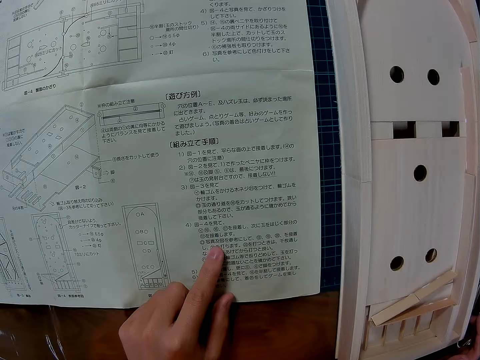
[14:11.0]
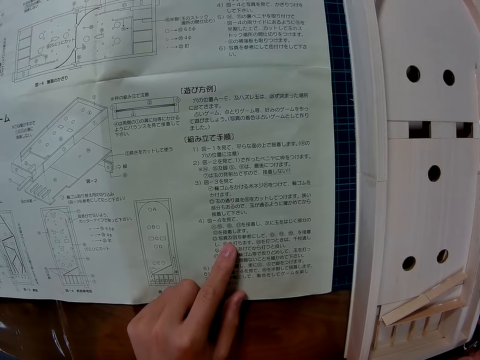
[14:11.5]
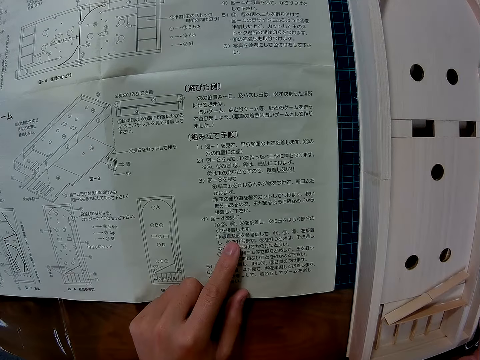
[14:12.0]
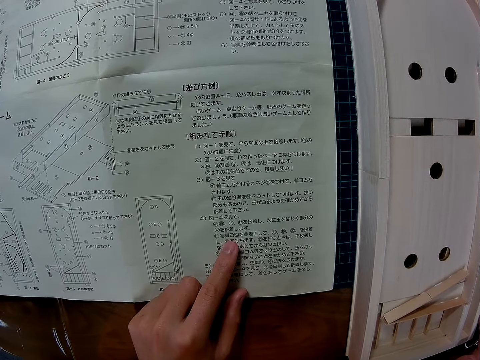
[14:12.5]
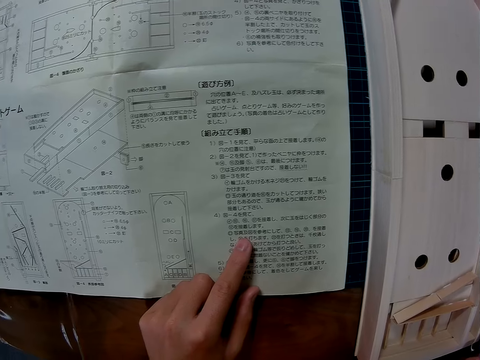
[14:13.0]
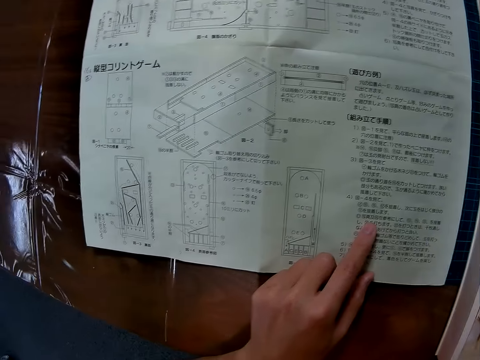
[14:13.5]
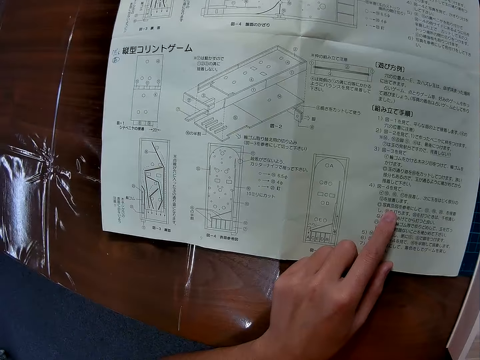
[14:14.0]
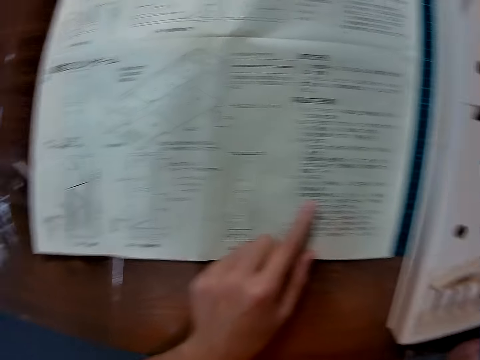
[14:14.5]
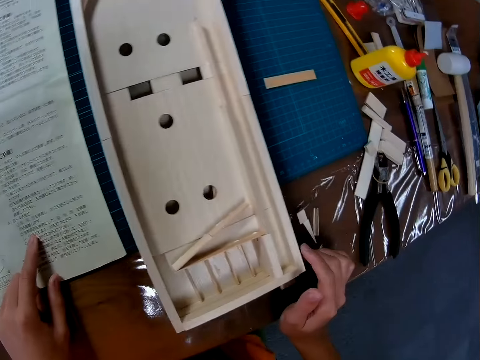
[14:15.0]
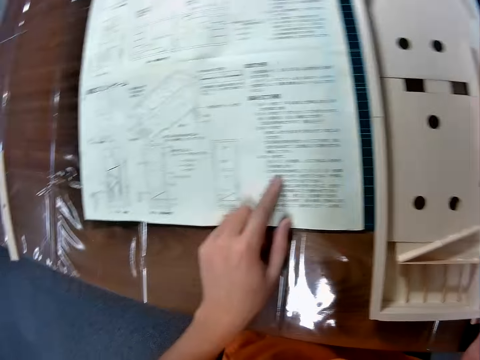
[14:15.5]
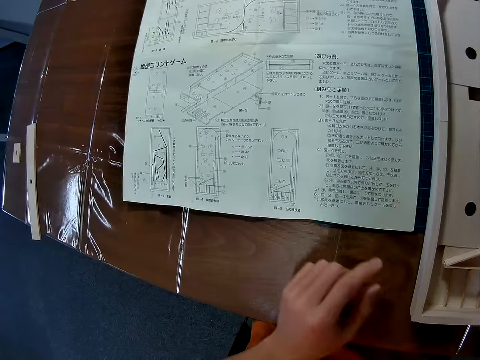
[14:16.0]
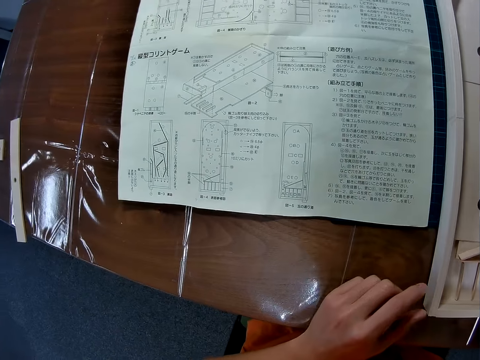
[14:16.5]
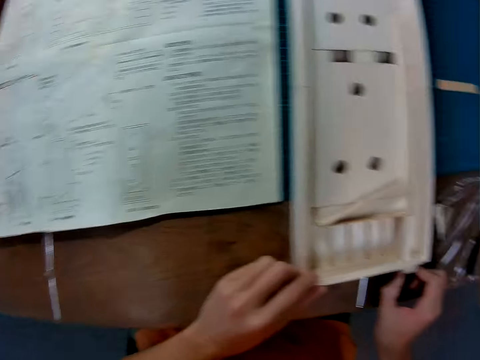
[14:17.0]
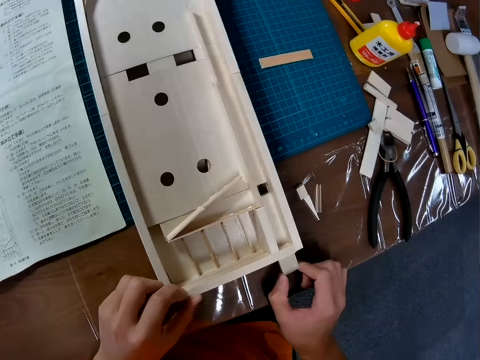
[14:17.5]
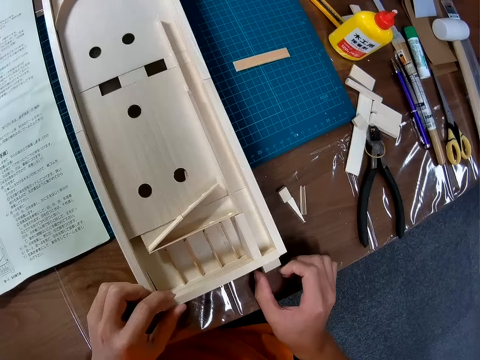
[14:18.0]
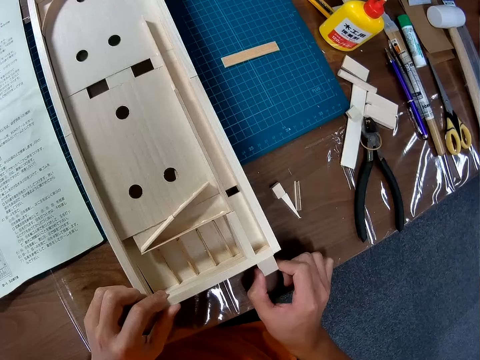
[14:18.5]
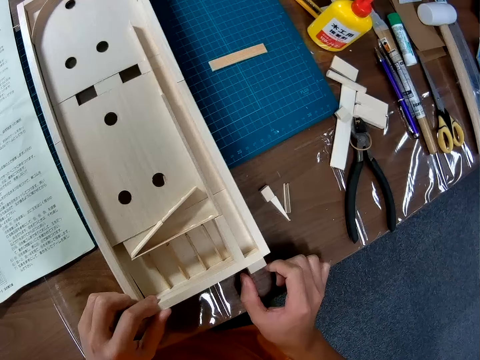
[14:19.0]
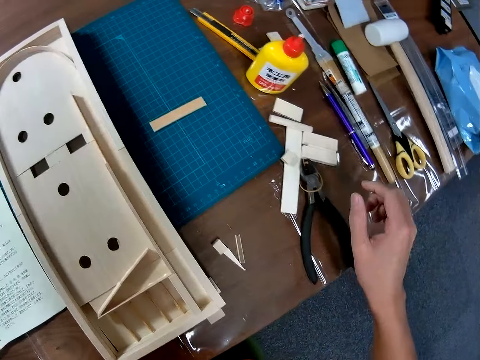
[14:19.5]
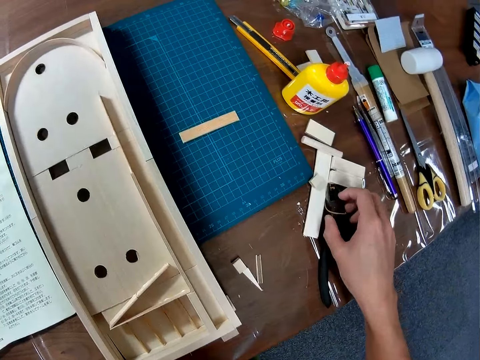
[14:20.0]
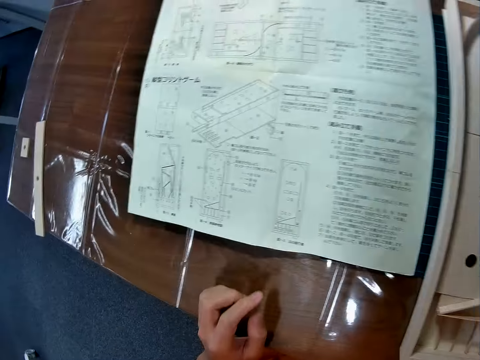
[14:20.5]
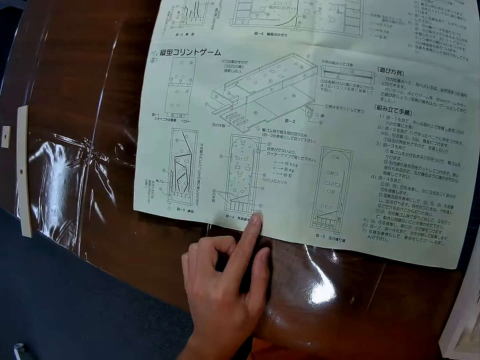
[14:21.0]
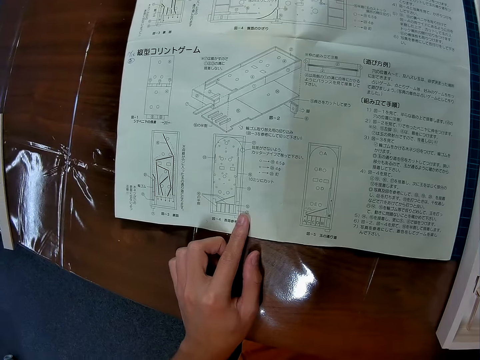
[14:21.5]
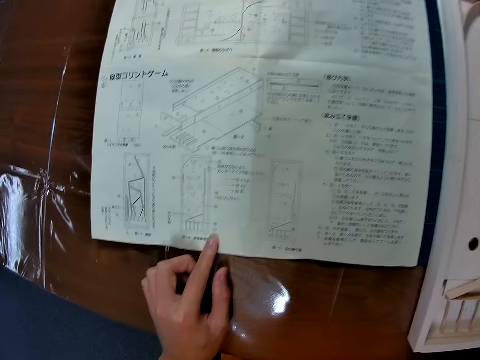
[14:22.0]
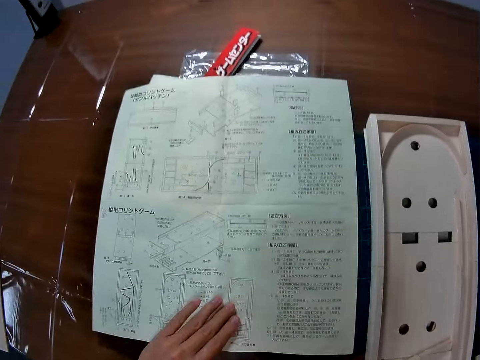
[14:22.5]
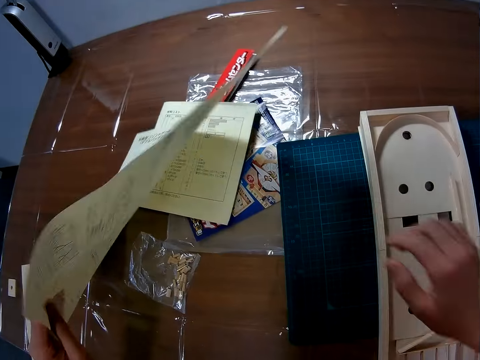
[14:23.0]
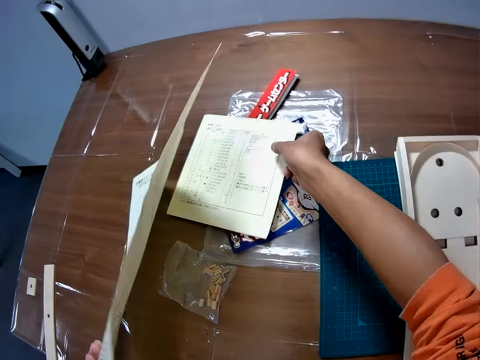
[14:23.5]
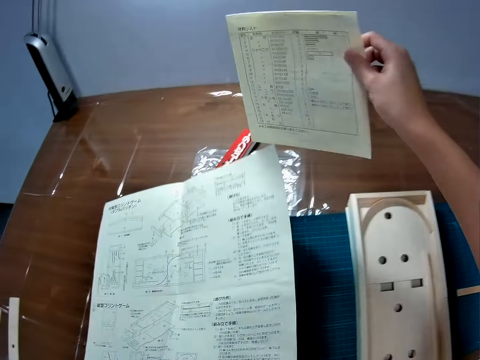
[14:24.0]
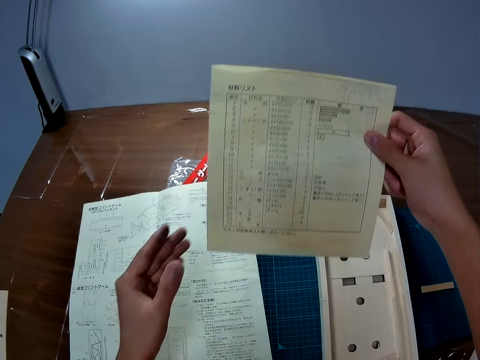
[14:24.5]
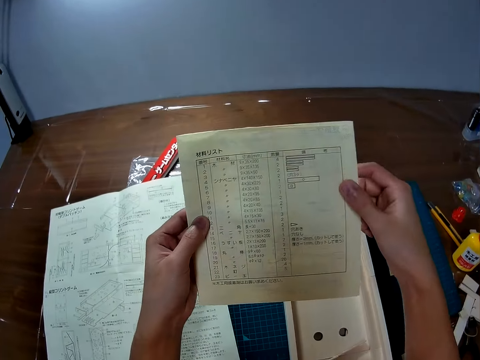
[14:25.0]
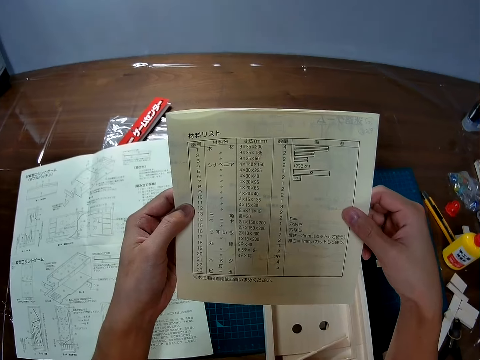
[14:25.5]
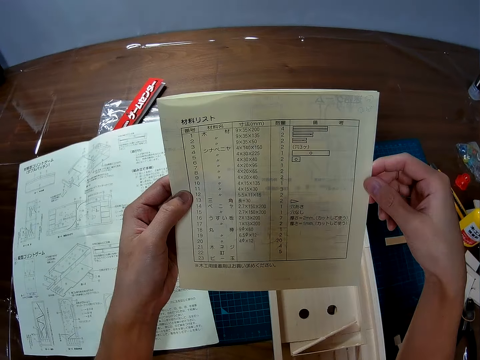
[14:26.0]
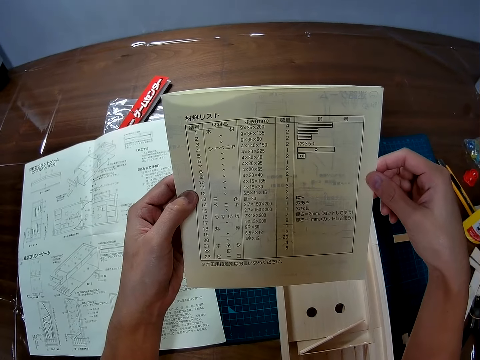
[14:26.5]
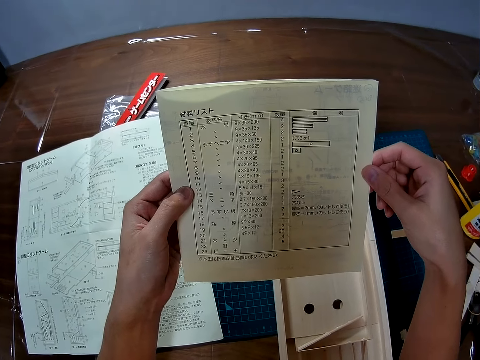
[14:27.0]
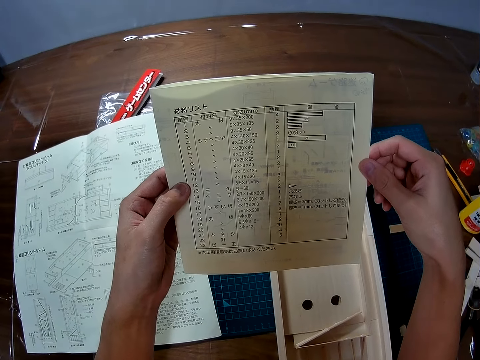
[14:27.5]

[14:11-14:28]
The camera wearer looks towards the wooden model. He looks towards a woodcraft construction kit manual. He removes the left hand from the woodcraft construction kit manual. He looks towards the wooden model and adjusts the wooden model. He pulls a string wood piece in the wood craft on the table. He touches something on the table. He holds the woodcraft construction kit manual with a left-hand index finger. He studies the manual with his left hand. He raises the manual sheet with his left hand. He picks up a book manual or booklet under the woodcraft construction kit manual with his right hand. He lifts the booklet. He holds the booklet with both hands. He studies the book manual.

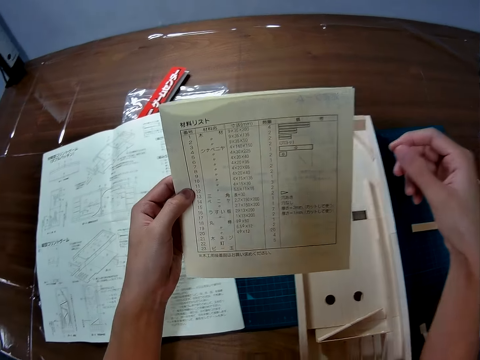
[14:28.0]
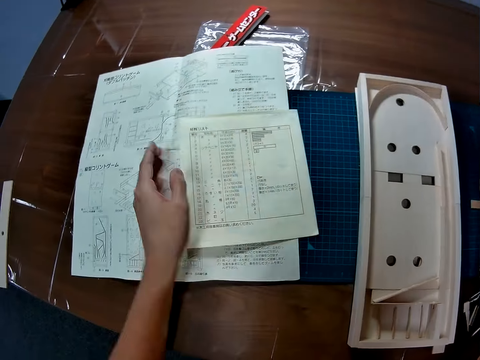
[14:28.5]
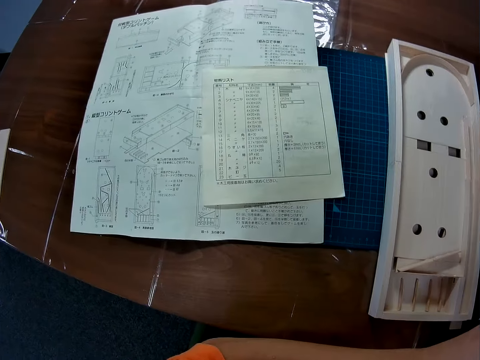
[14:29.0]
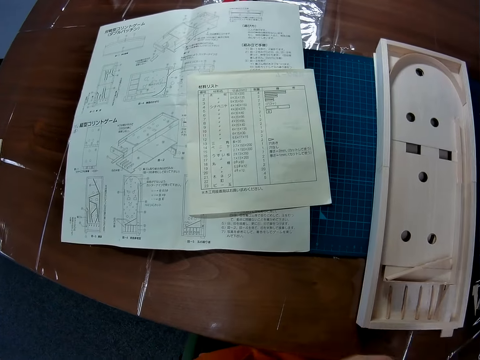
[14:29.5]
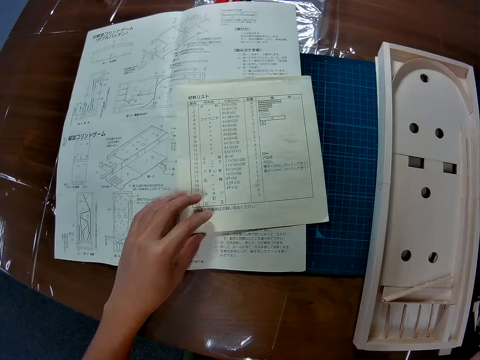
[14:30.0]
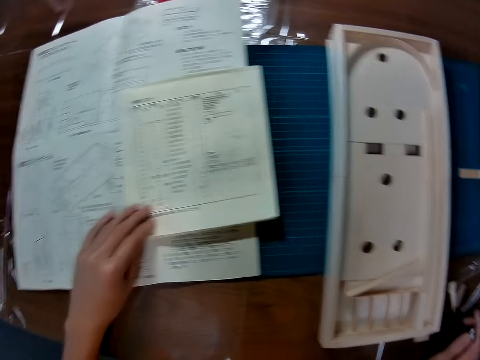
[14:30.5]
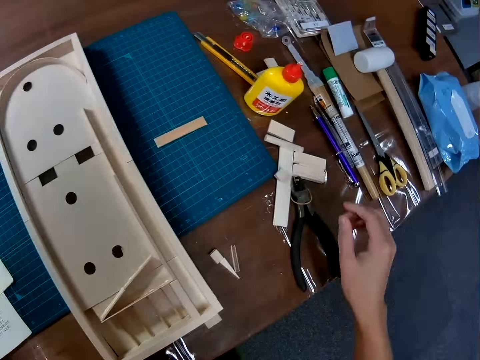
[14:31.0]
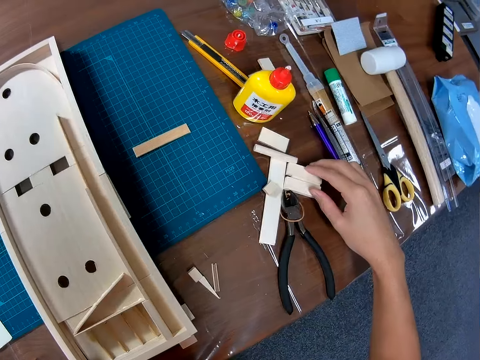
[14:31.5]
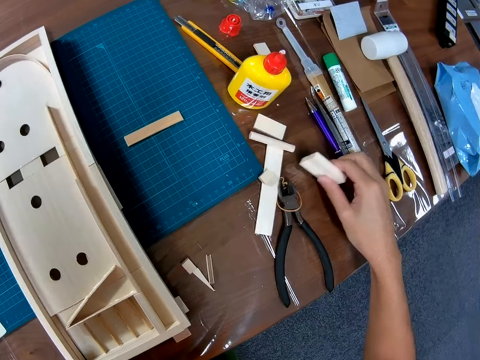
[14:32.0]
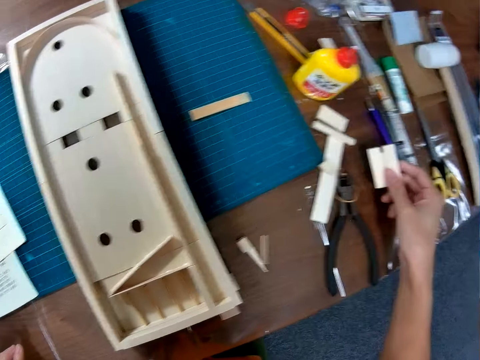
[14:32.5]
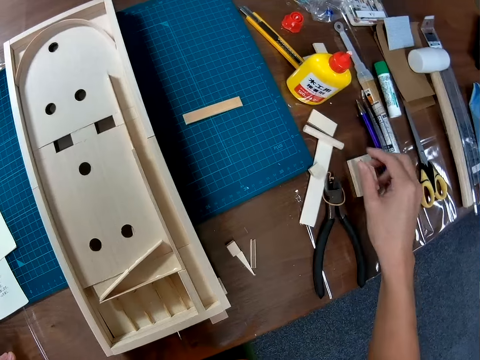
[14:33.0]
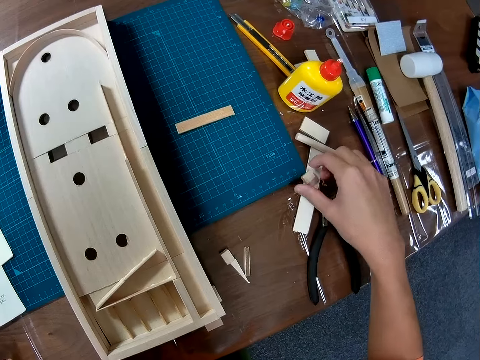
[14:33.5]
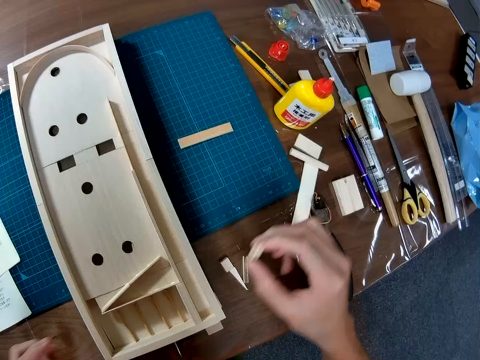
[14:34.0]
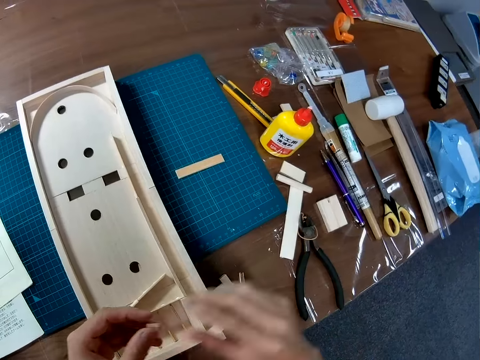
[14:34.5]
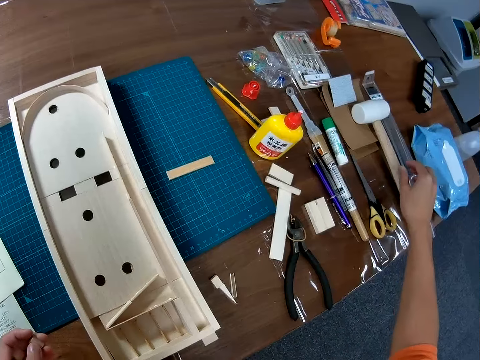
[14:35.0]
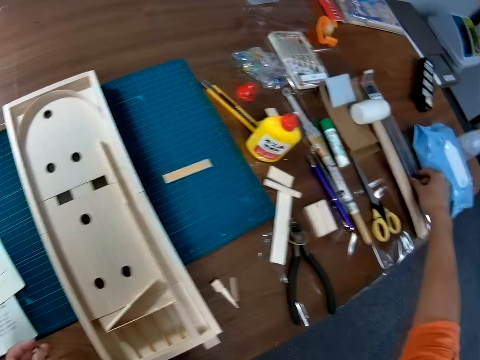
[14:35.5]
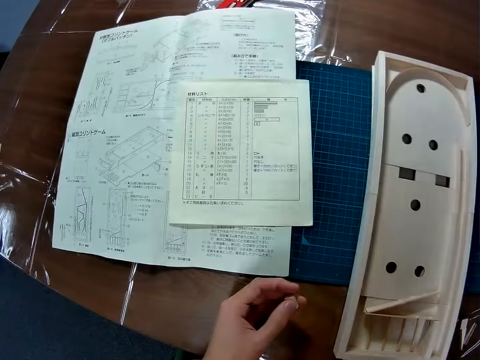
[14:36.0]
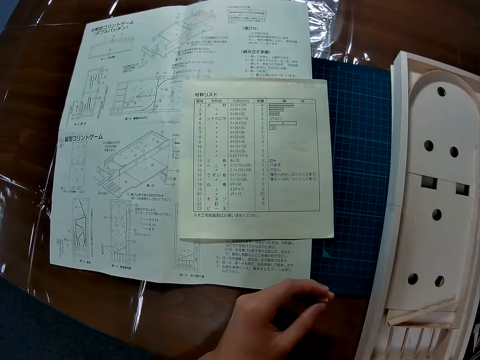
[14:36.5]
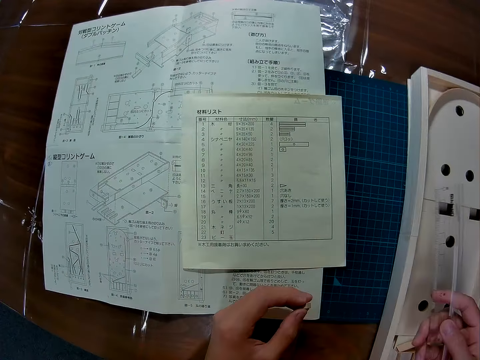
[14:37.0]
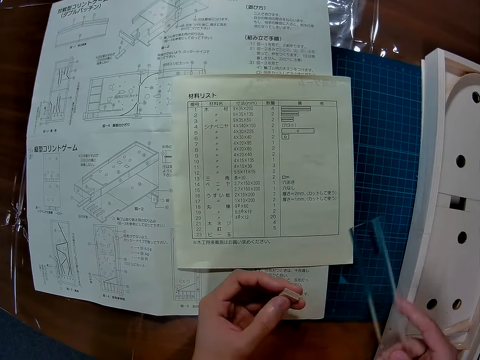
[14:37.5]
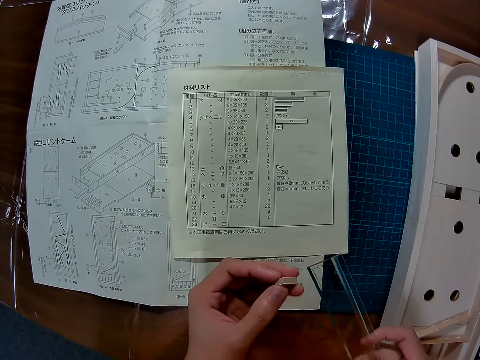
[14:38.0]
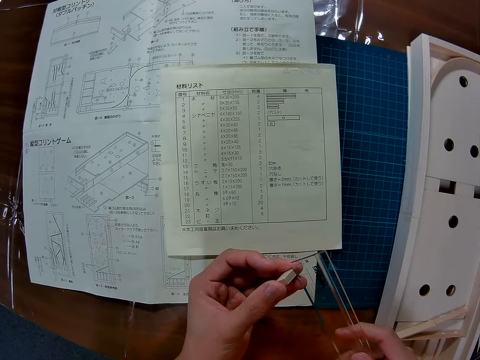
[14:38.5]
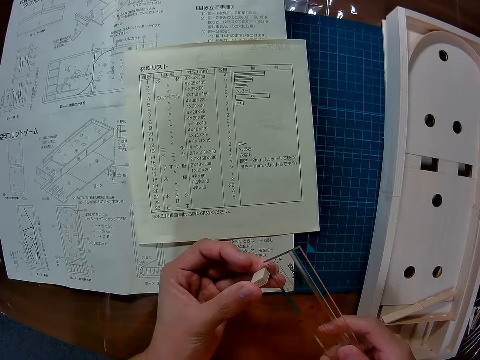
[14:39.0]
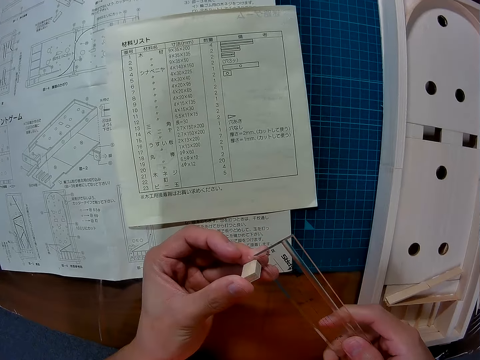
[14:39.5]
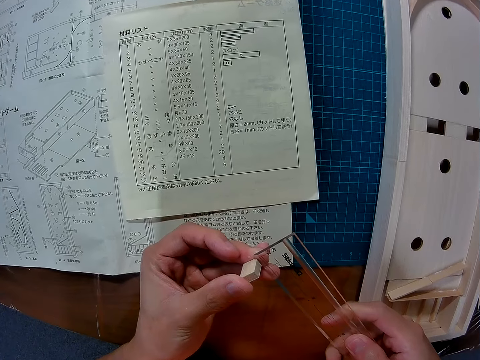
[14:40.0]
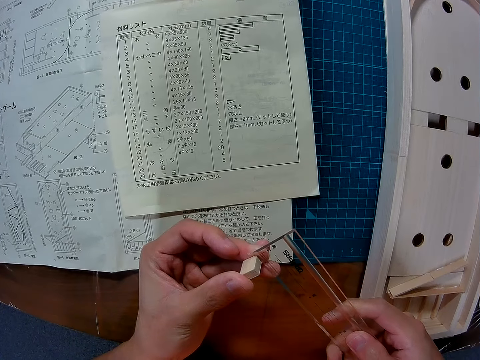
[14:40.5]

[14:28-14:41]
The camera wearer drops the book manual on the manual sheet with his left hand. He moves the left hand towards the right hand. He directs the left hand towards the booklet. He picks up a model piece on the table. He turns a wood piece the other way on the table. He drops the model piece on the table. He picks up a wood piece or model piece from the table. He places the wood piece on his left hand. He picks up a ruler from the table. He measures the model piece with the ruler.
